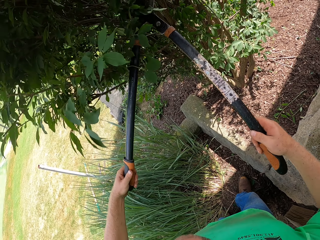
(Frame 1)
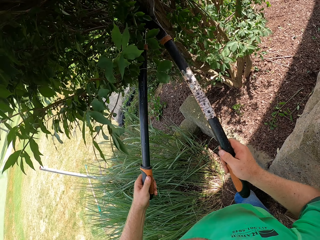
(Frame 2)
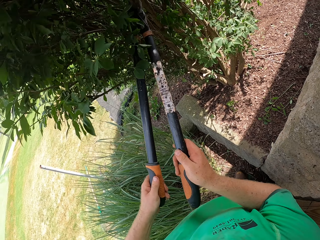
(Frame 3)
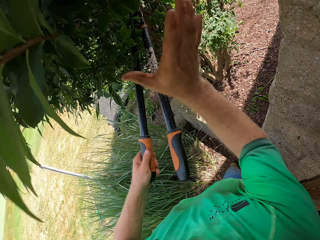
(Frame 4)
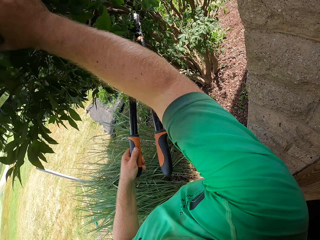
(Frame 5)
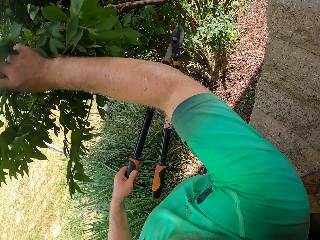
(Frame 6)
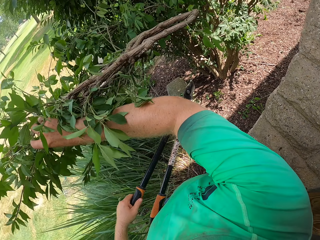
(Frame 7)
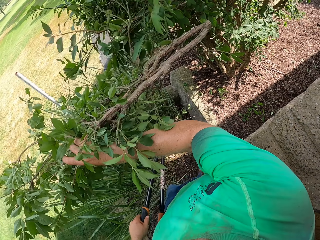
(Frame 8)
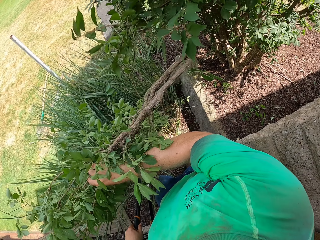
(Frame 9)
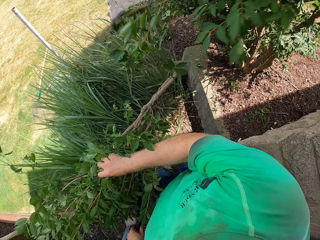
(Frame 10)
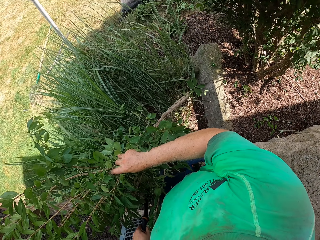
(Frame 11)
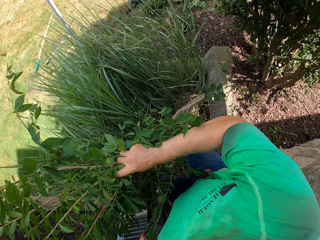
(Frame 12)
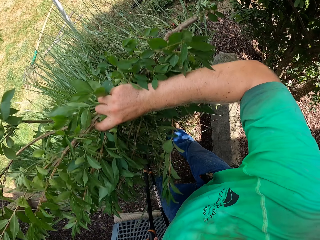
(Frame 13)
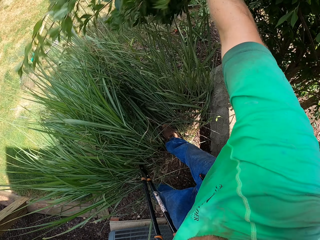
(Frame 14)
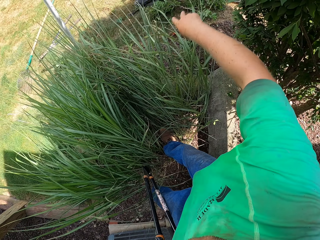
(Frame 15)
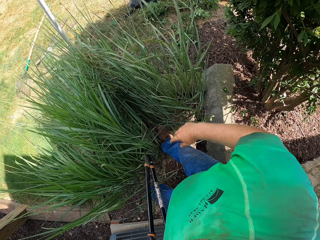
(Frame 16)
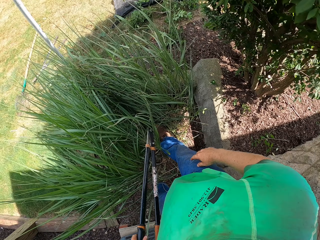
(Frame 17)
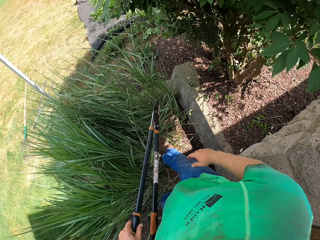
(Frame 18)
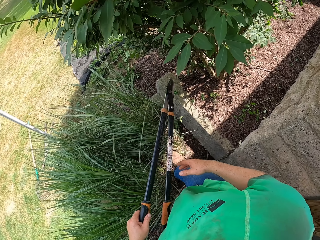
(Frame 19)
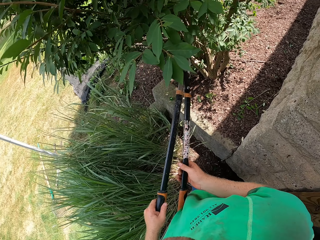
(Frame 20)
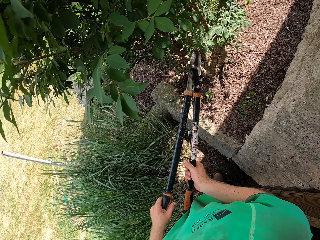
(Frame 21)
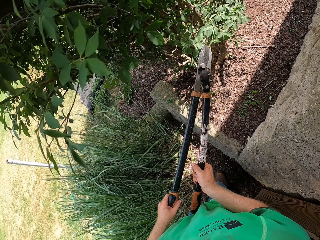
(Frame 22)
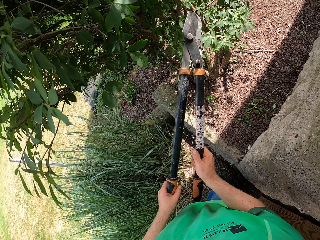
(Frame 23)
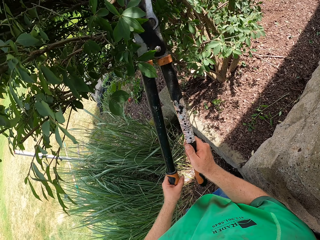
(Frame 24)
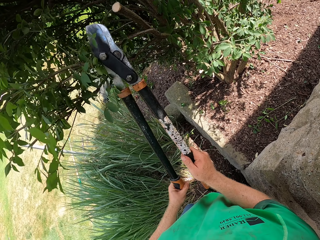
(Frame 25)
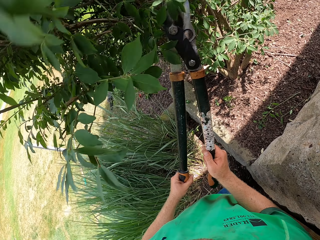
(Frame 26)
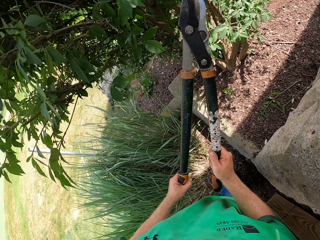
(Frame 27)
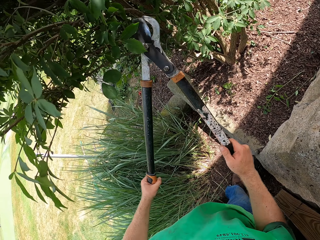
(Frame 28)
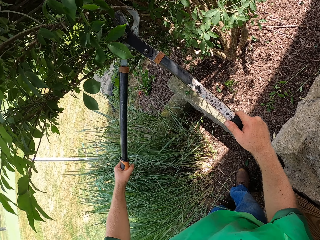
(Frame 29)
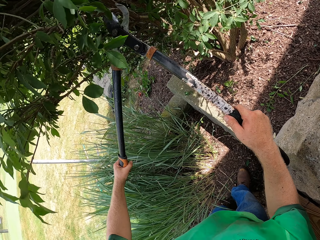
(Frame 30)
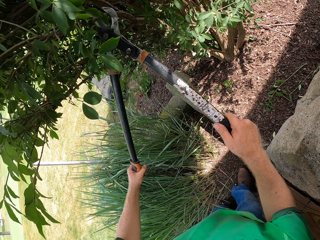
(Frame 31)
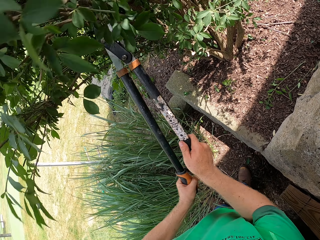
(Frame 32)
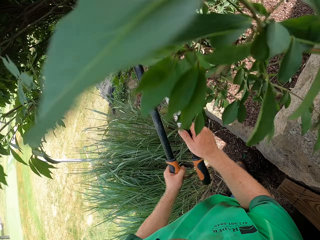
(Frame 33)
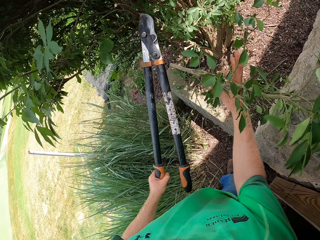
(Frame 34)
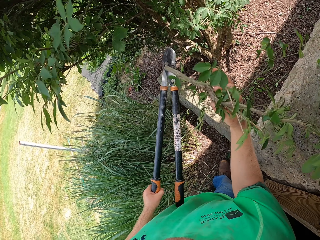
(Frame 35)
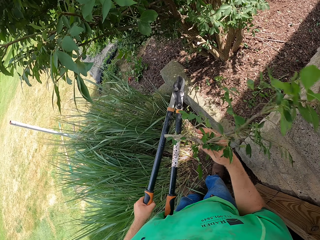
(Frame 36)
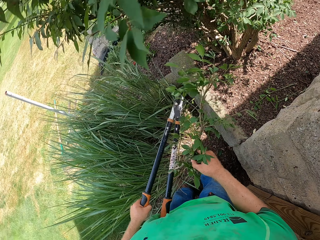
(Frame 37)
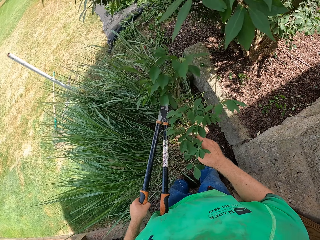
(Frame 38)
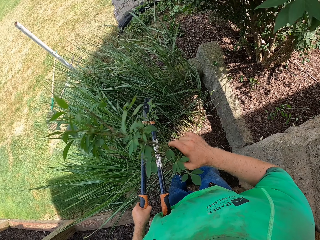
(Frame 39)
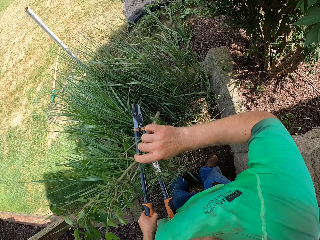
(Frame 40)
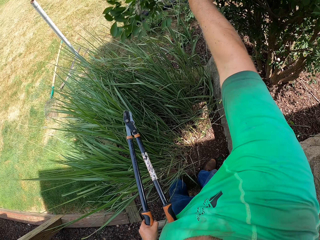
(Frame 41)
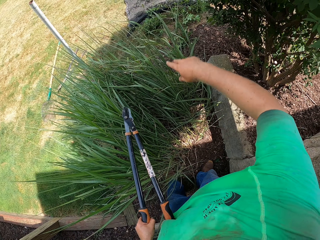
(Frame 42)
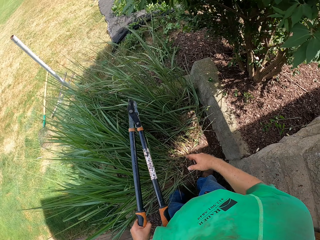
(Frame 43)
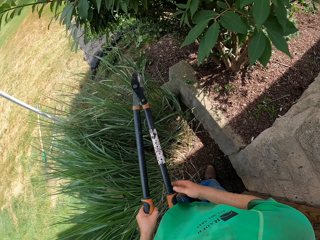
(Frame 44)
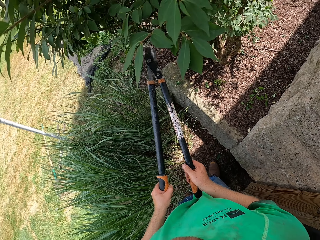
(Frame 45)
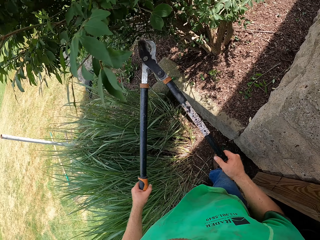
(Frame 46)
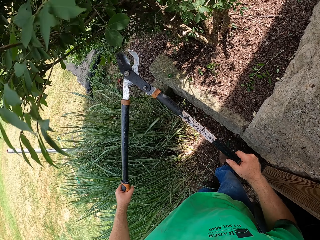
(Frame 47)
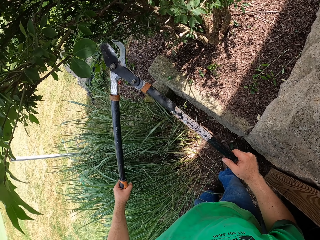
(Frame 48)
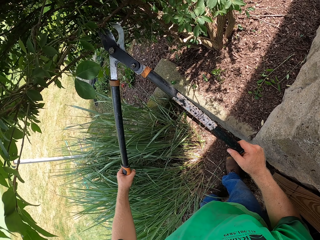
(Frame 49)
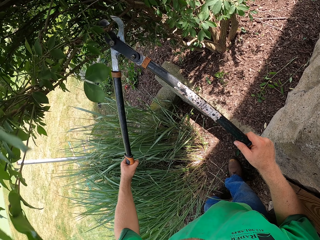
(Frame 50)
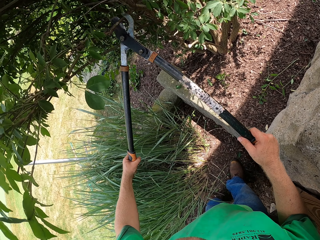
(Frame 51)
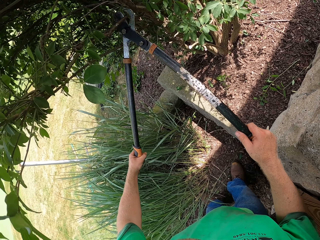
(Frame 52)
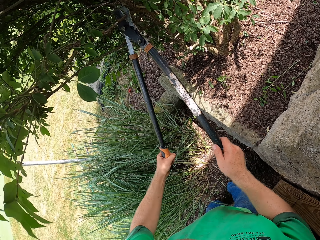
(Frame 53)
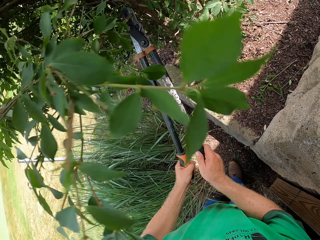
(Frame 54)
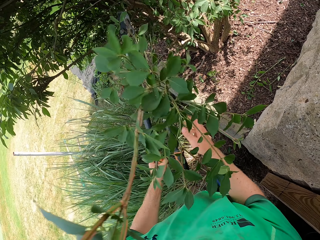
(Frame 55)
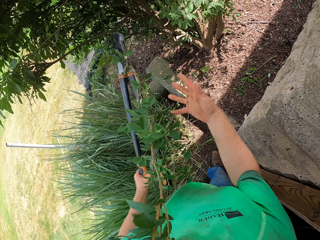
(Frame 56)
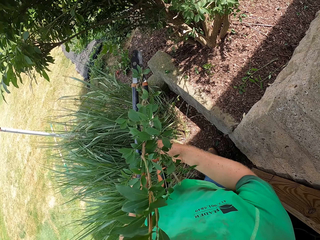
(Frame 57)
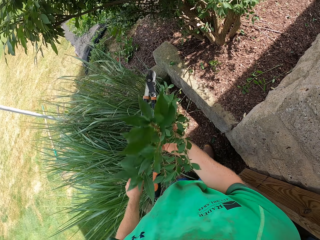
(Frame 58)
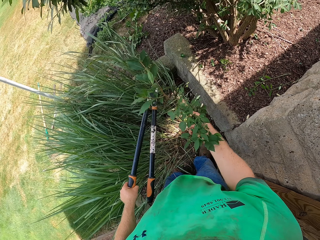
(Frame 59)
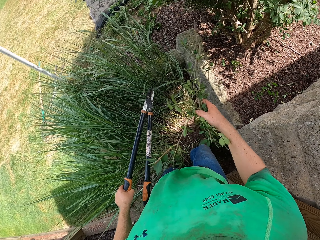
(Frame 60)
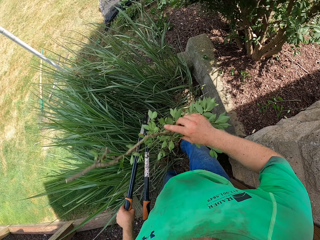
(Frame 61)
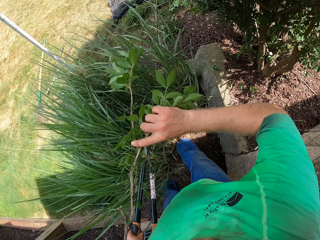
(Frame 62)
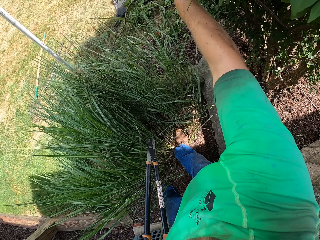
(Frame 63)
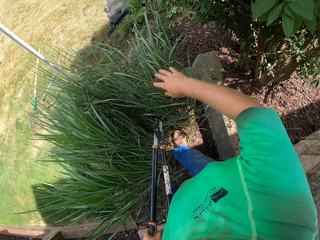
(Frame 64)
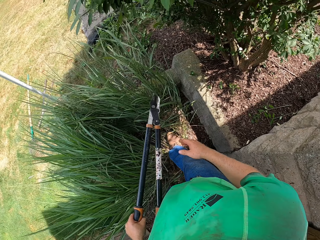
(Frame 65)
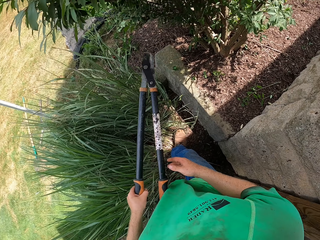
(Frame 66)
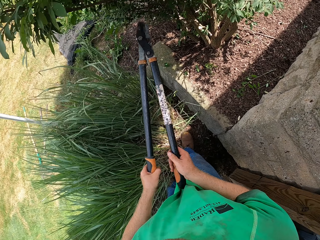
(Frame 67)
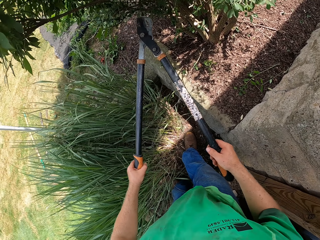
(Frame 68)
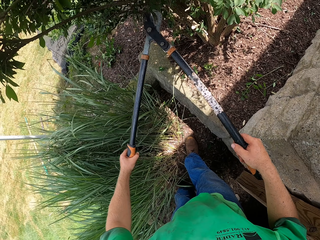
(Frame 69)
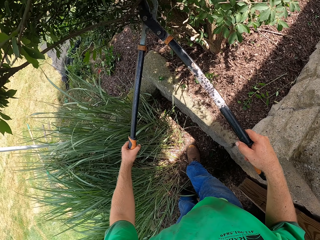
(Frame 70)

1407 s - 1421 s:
The camera wearer cuts the branch of the shrub with the garden lopper with both hands. He holds the garden lopper with his left hand. He holds the branch of the shrub with his right hand. He picks the branches. He throws the branch of the shrub on the net on the floor with his right hand. He holds the garden lopper with both hands. He cuts a branch of the shrub with the garden lopper with both hands. He catches the branches. He holds the branch of the shrub with his right hand. He holds the garden lopper with his left hand. He throws the branch of the shrub on the net on the floor with his right hand. He holds the garden lopper with both hands. He cuts a branch of the shrub with the garden lopper with both hands. He holds the branch of the shrub with his right hand. He holds the garden lopper with his left hand. He catches the branches. He throws the branch of the shrub on the net on the floor with his right hand. He holds the garden lopper with both hands.

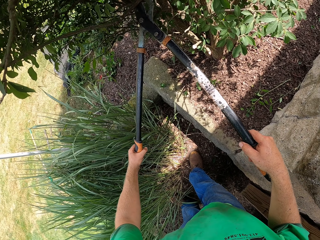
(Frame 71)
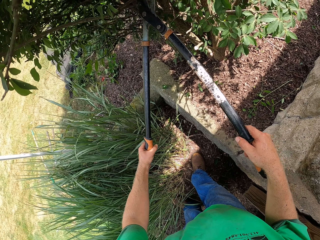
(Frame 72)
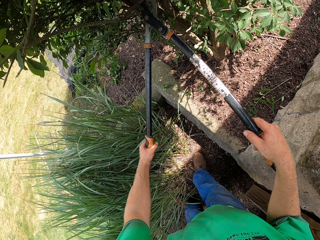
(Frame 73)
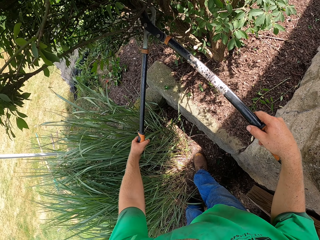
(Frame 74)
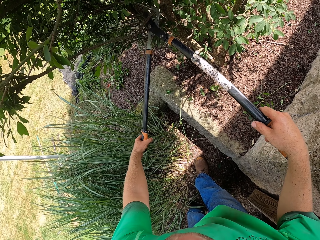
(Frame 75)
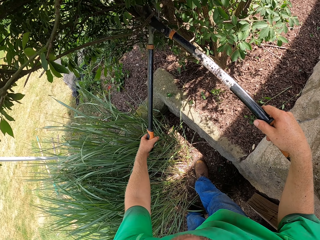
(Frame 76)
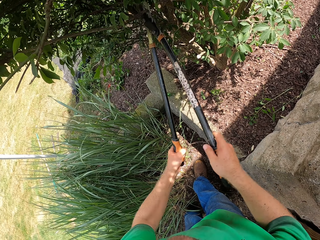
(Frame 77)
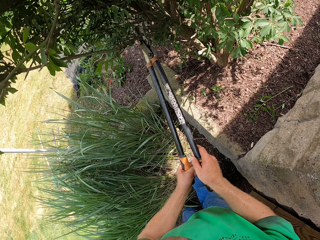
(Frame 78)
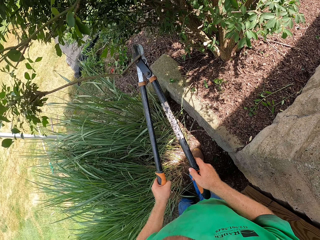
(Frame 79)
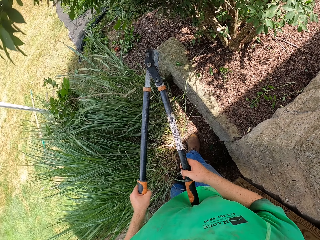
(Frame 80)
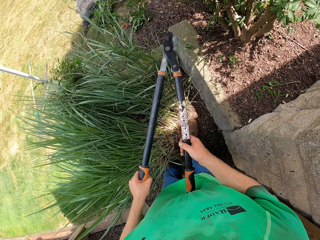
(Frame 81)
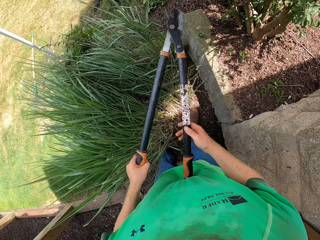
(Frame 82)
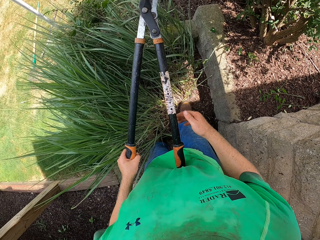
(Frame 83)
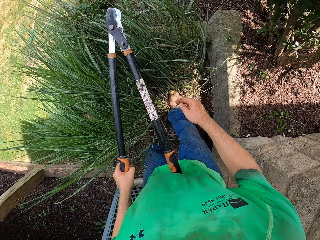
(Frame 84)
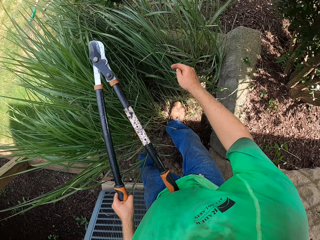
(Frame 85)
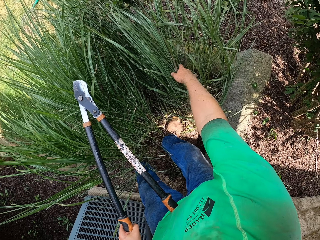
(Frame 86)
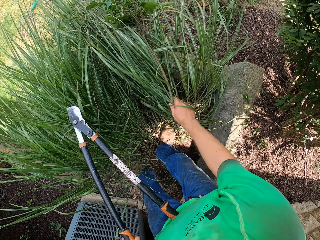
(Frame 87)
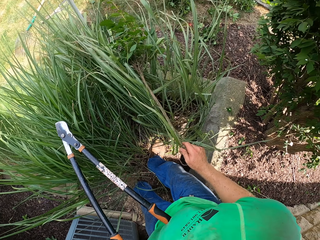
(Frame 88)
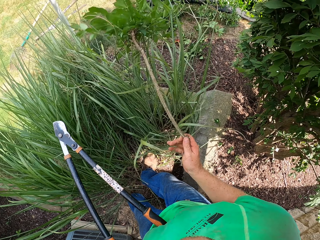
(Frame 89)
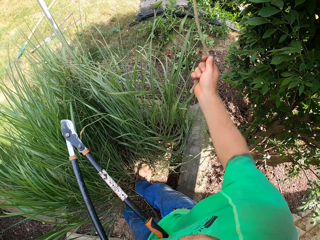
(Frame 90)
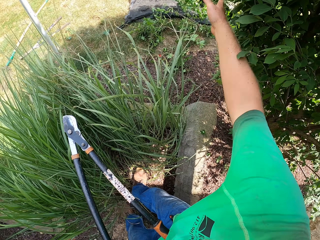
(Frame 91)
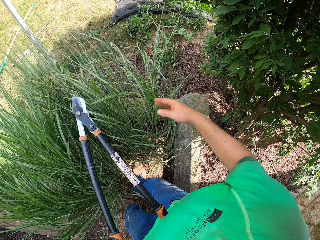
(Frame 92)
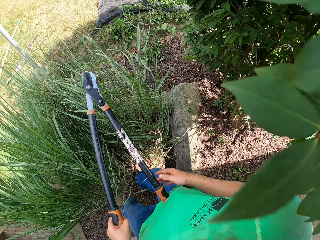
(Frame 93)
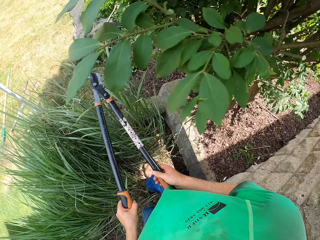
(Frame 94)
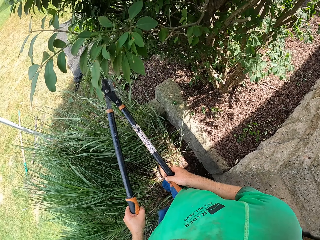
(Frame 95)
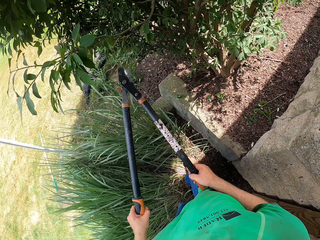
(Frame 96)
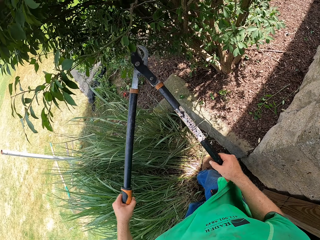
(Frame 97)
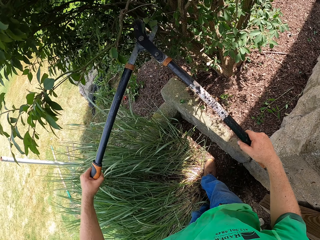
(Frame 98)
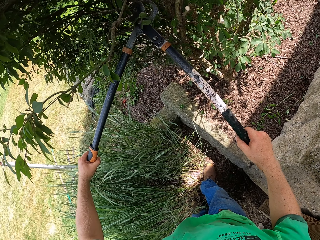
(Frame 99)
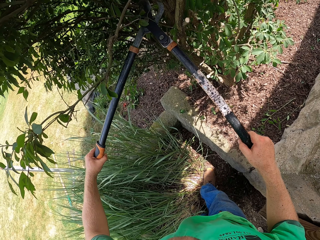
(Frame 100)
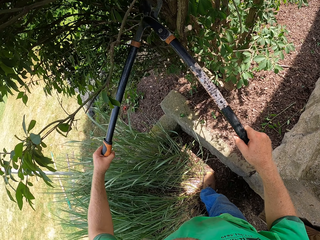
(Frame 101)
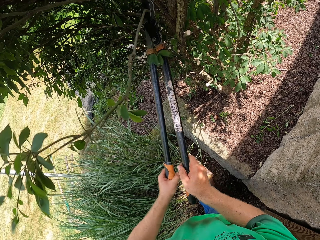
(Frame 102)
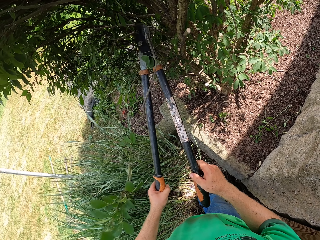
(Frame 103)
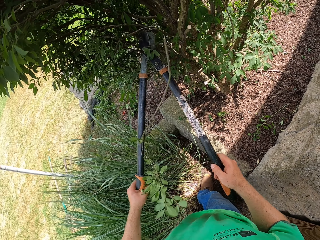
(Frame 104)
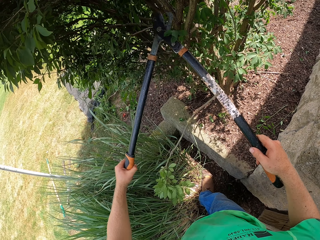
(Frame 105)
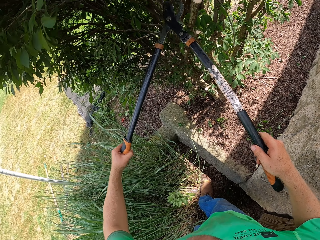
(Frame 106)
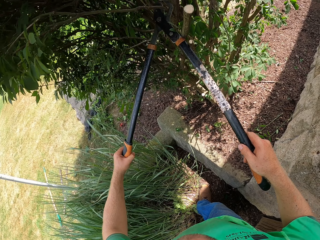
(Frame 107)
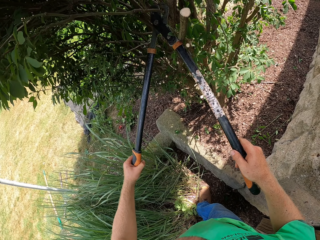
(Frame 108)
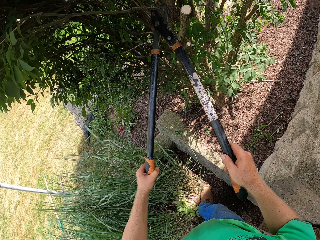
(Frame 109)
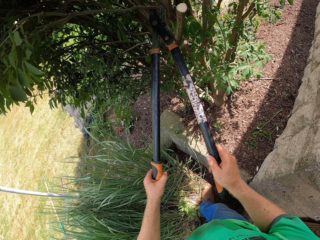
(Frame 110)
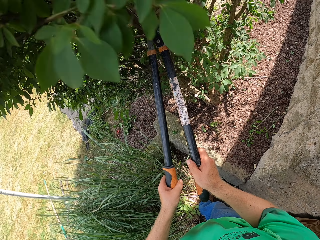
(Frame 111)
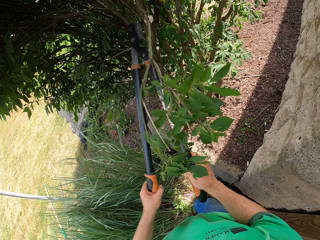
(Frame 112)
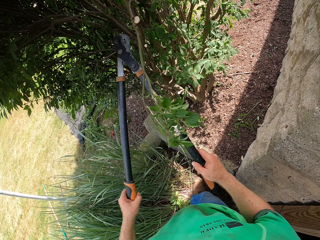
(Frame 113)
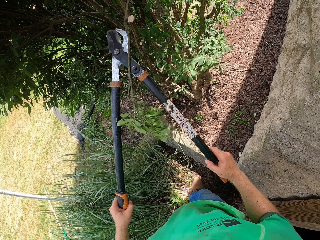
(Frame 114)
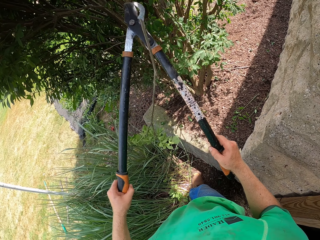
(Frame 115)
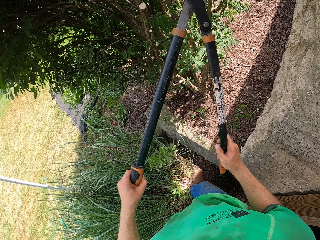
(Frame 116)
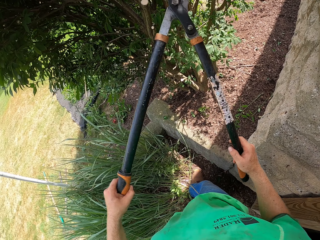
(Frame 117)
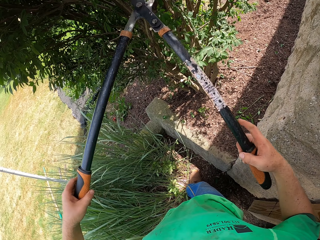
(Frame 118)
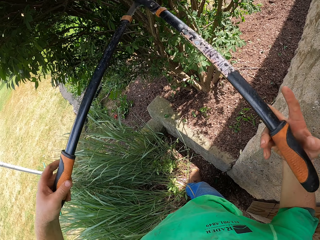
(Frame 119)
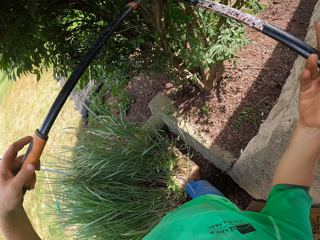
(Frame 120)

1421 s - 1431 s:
The camera wearer cuts a branch of the shrub with the garden lopper with both hands. He holds the garden lopper with his left hand. He picks the branch. He holds the branch of the shrub with his right hand. He throws the branch of the shrub on the net on the floor with his right hand. He holds the garden lopper with both hands. He cuts a branch of the shrub with the garden lopper with both hands. He cuts a branch of the shrub with the garden lopper with both hands again.
